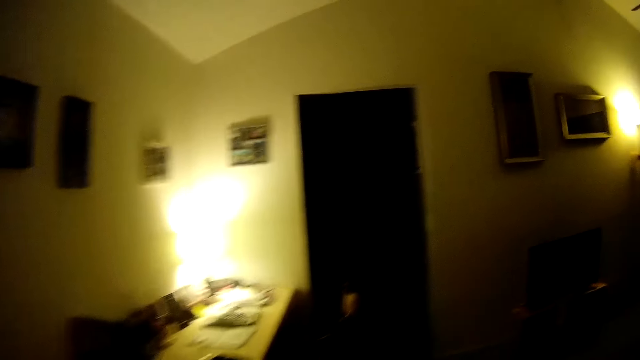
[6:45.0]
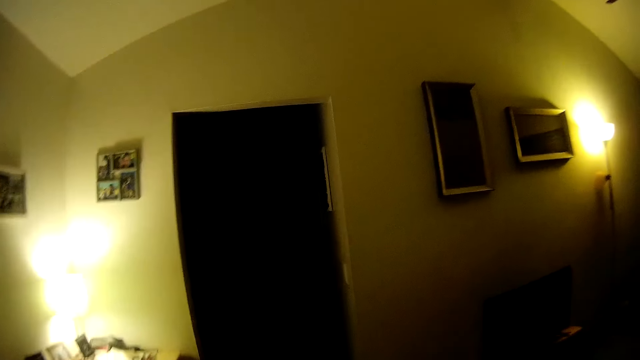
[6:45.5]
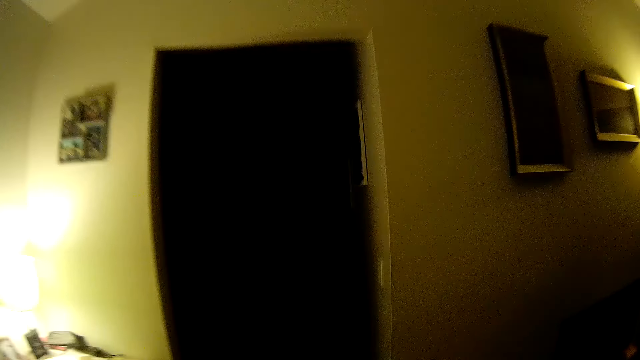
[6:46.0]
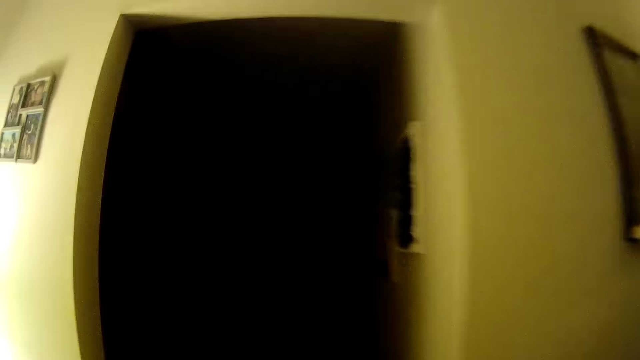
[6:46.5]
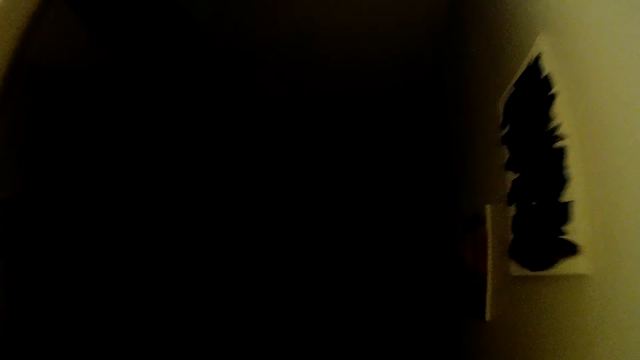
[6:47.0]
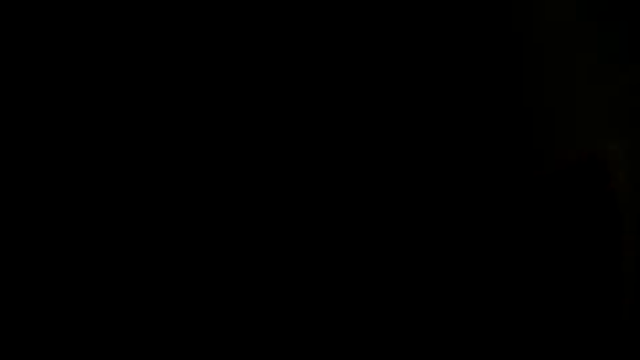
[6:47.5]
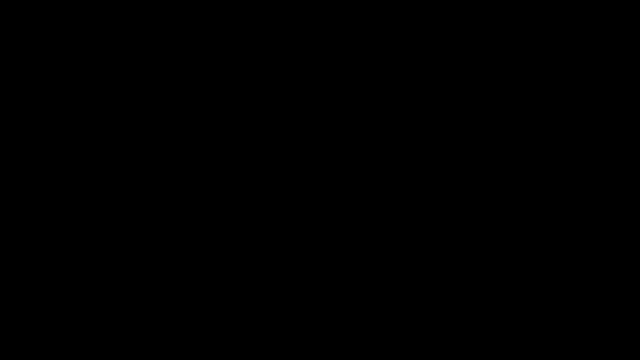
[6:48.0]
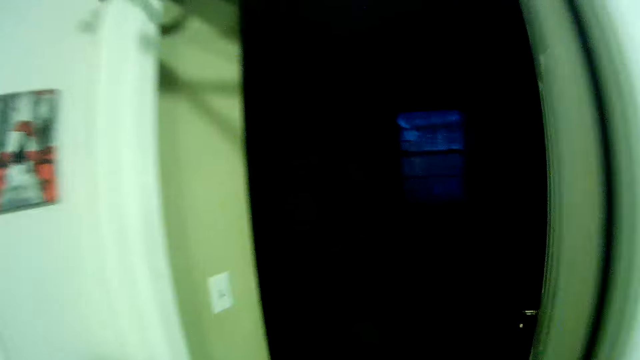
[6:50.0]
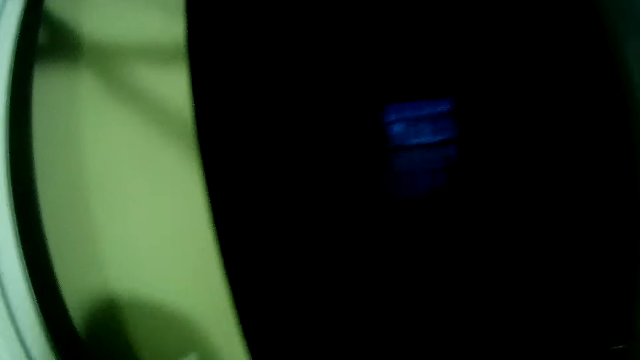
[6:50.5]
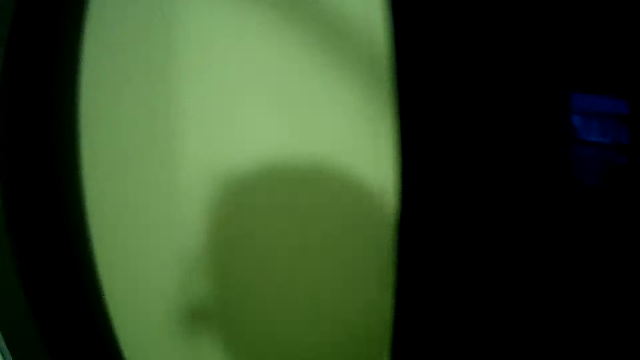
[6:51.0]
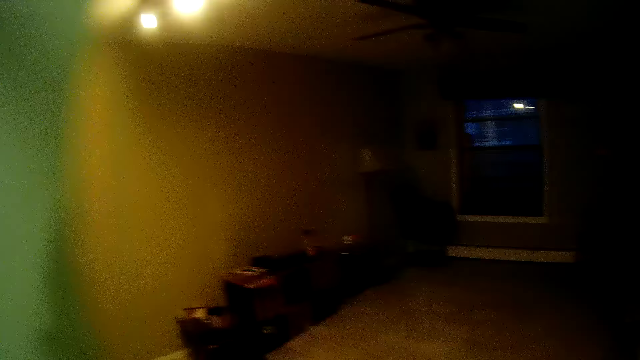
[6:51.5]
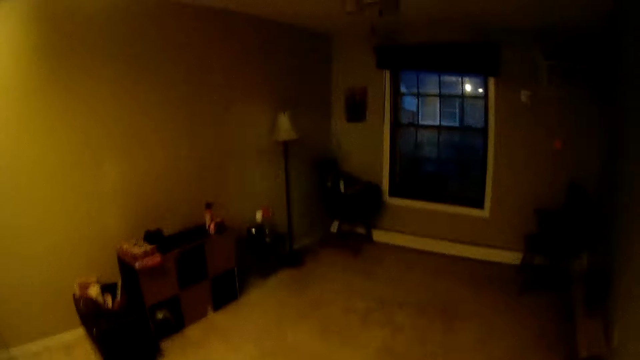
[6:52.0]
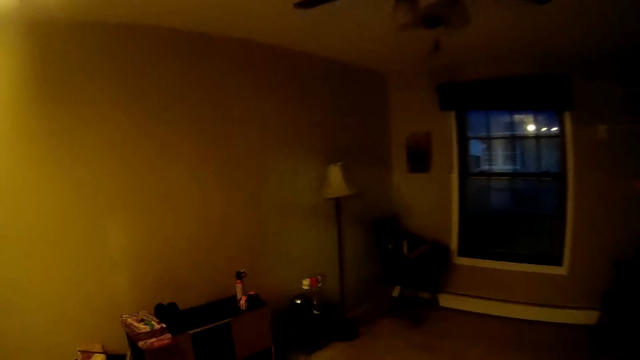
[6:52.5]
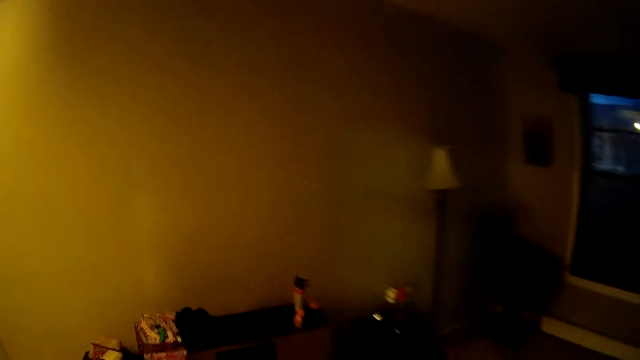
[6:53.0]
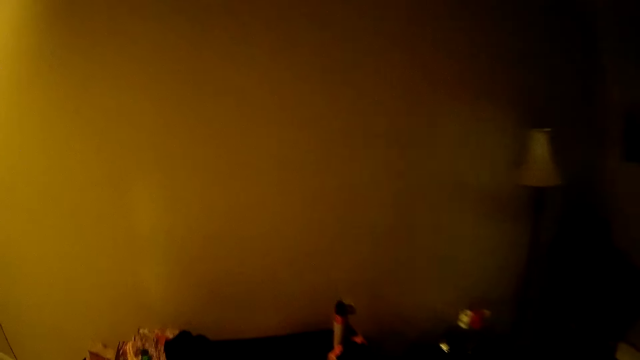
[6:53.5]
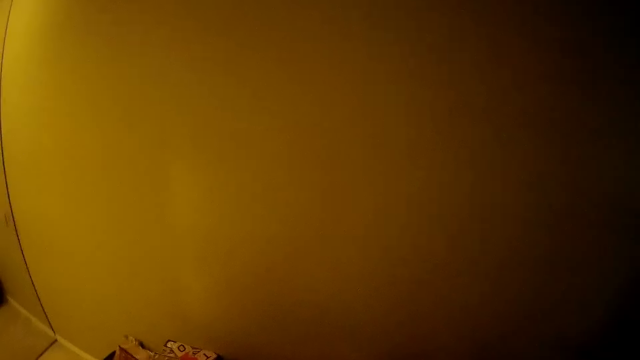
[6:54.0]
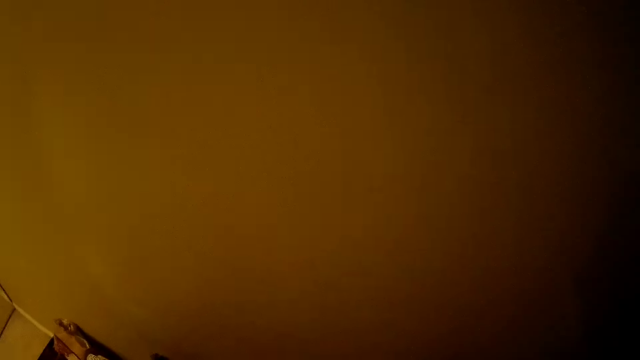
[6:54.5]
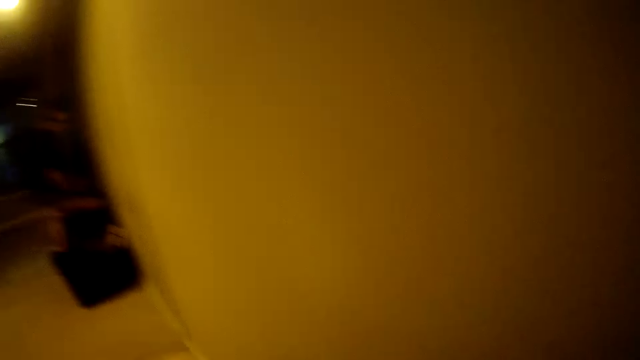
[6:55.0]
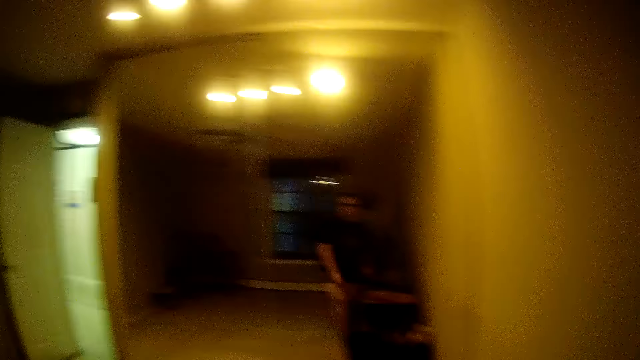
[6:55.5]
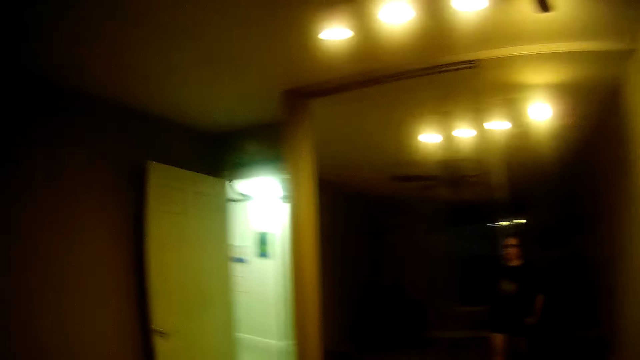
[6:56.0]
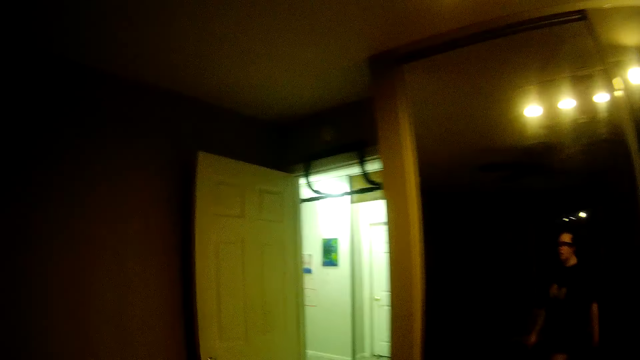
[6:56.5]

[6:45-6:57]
The camera wearer walks into the living room from the hallway. They walk through a hallway from the living room. They walk into a room from the hallway.

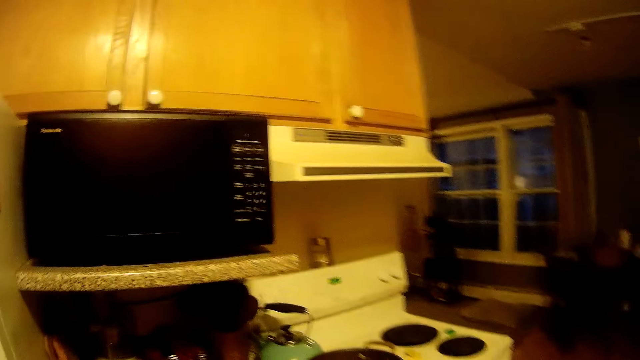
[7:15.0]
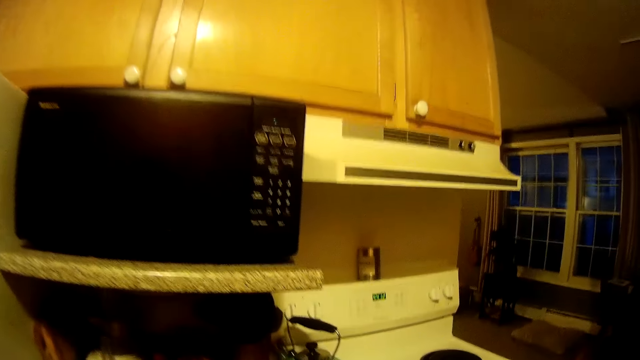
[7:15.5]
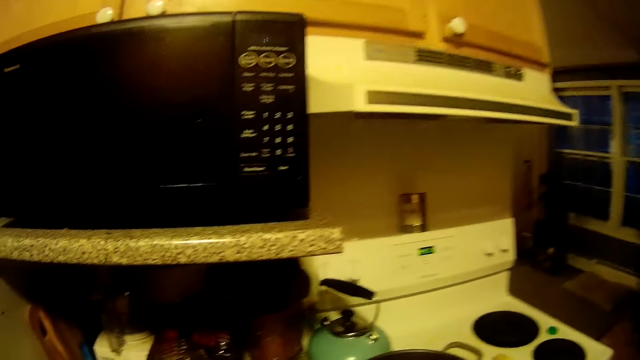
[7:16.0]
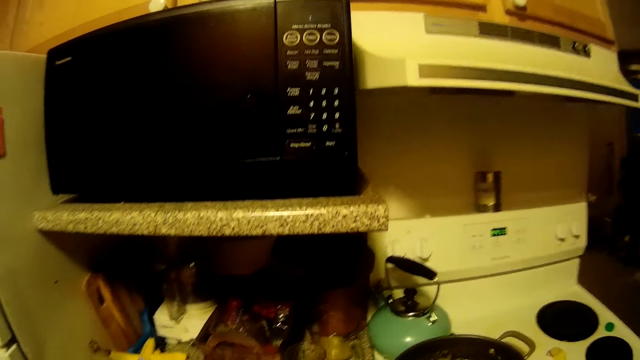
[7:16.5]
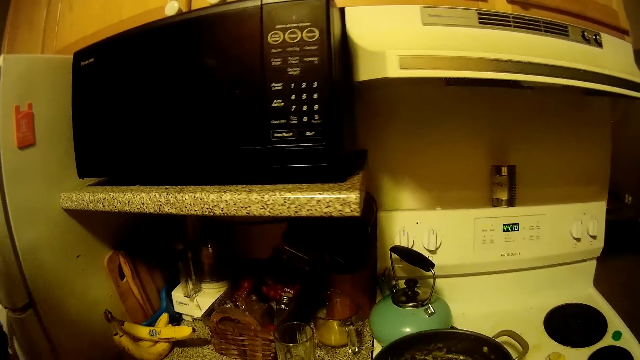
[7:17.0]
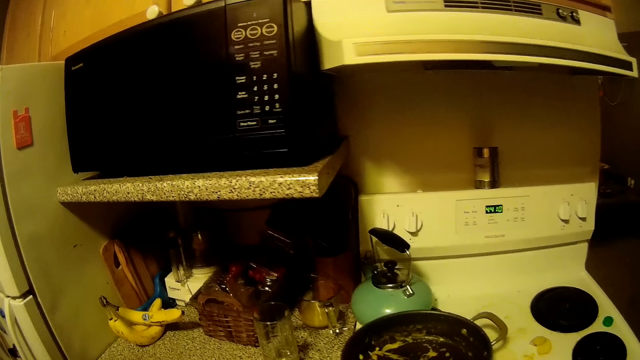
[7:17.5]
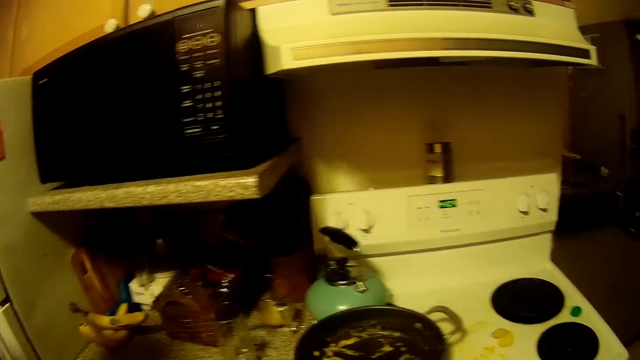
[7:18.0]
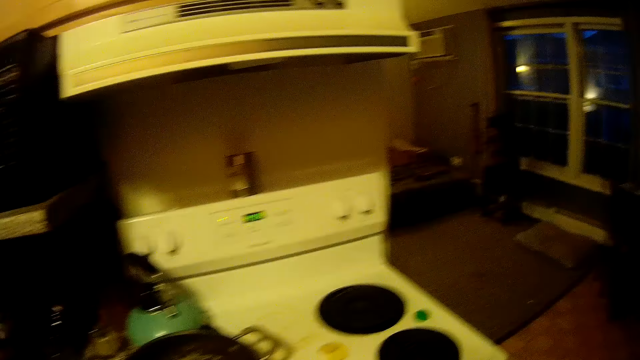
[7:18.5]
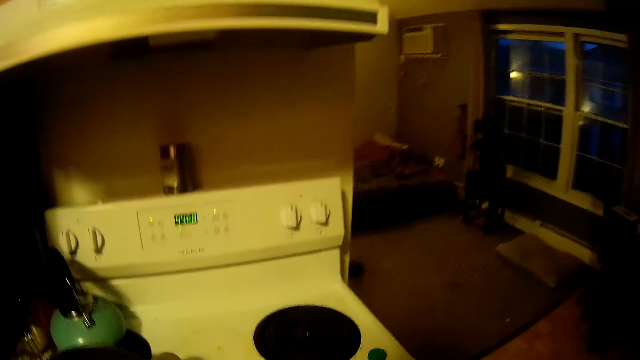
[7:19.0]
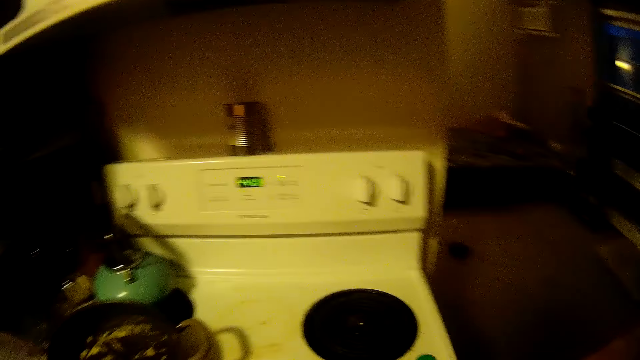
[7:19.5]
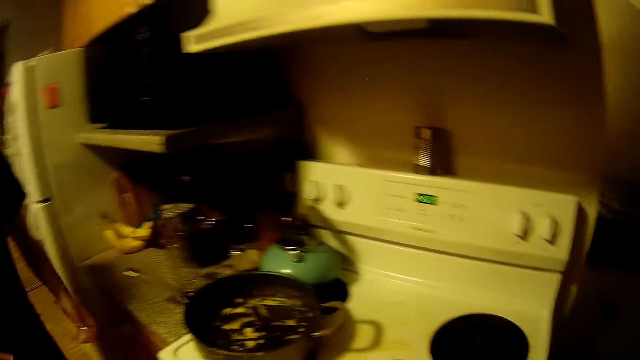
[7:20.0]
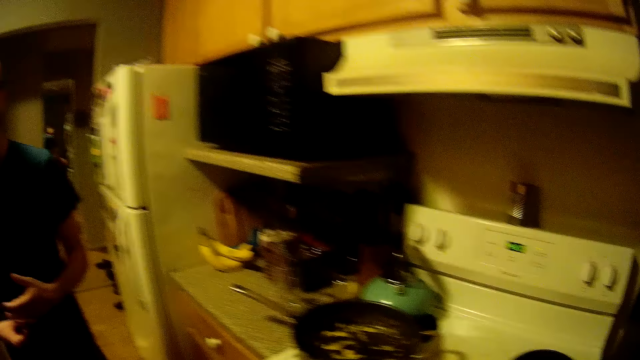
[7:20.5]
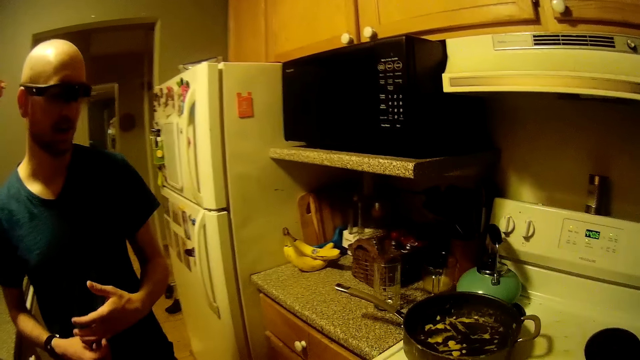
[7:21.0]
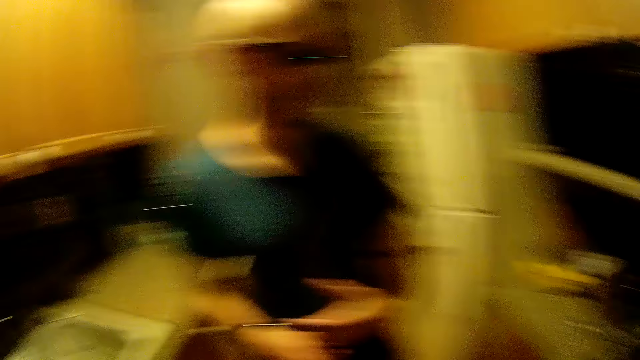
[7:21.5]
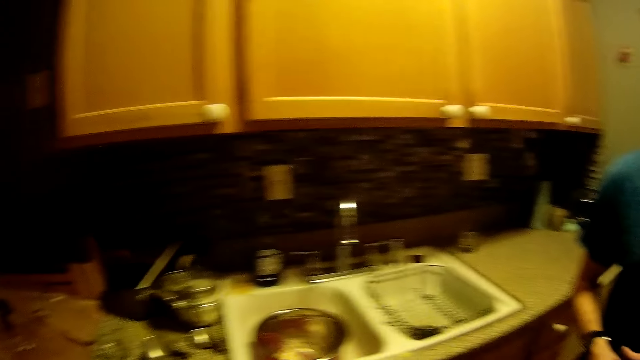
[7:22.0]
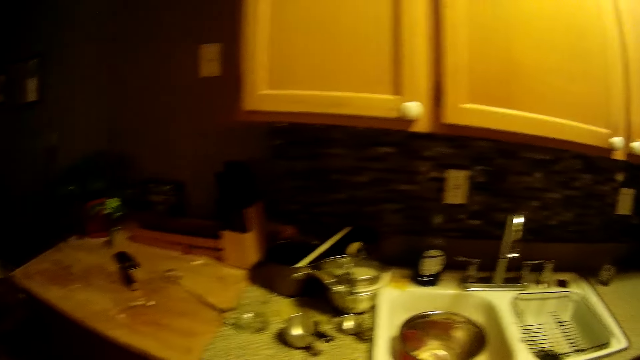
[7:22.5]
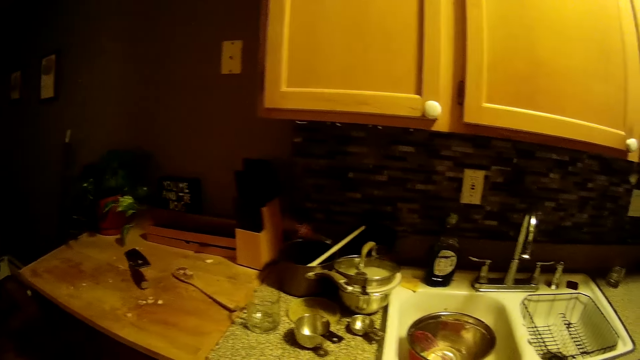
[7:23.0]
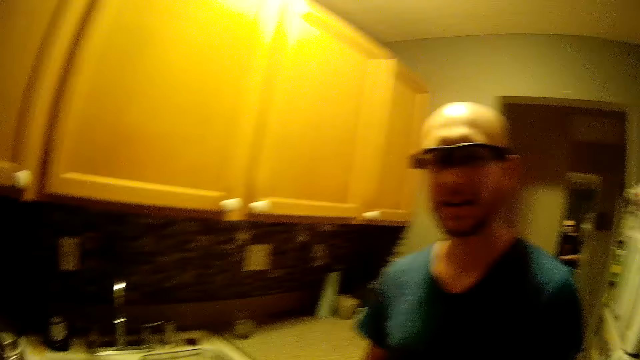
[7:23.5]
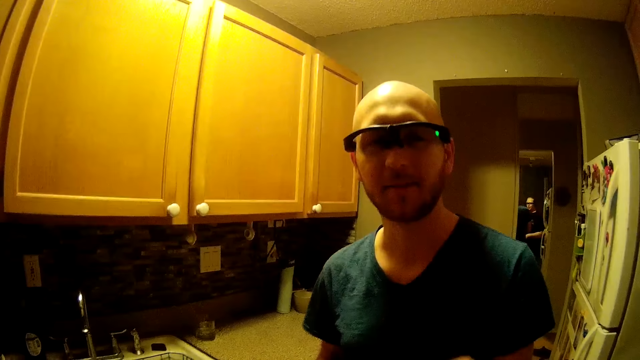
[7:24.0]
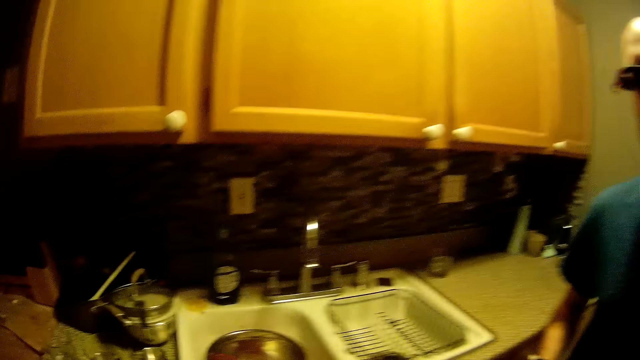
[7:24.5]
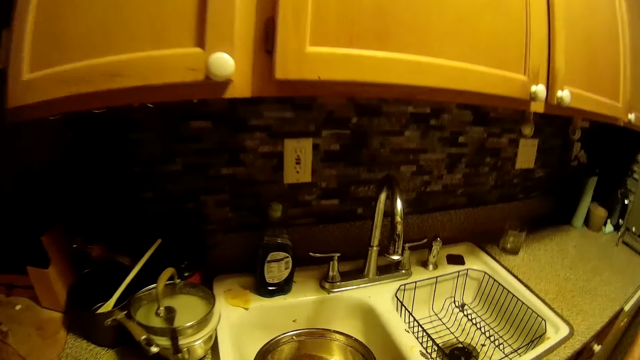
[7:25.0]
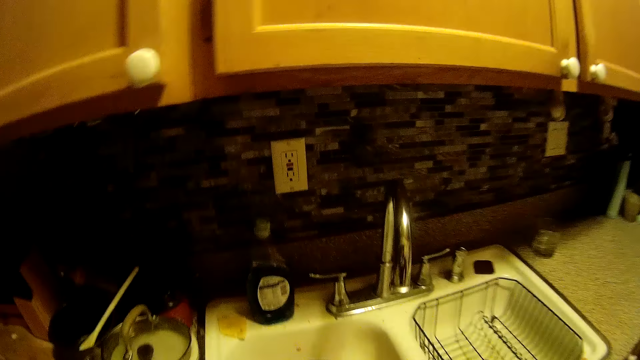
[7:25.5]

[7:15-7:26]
The camera wearer talks to a man. They look around. The man talks to the camera wearer. The man gesticulates with his left hand.
